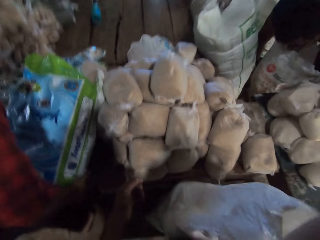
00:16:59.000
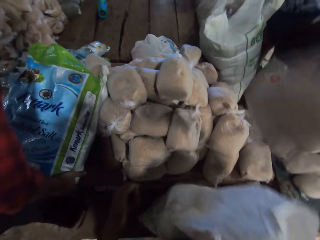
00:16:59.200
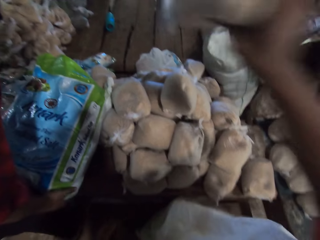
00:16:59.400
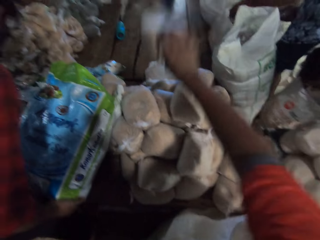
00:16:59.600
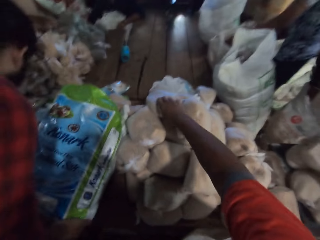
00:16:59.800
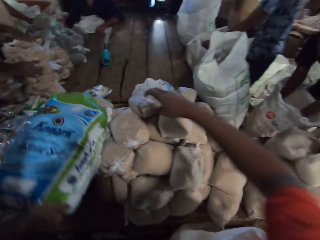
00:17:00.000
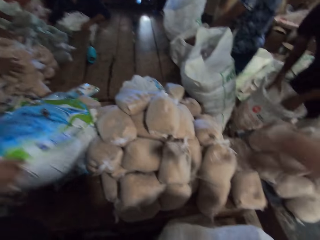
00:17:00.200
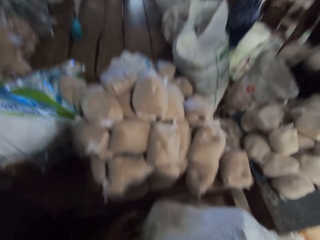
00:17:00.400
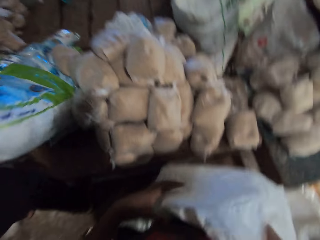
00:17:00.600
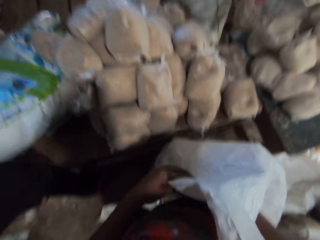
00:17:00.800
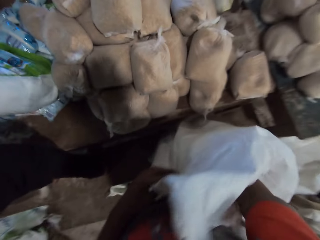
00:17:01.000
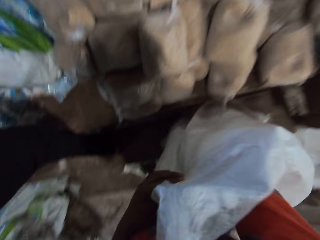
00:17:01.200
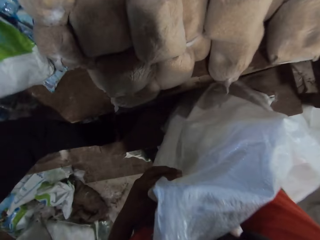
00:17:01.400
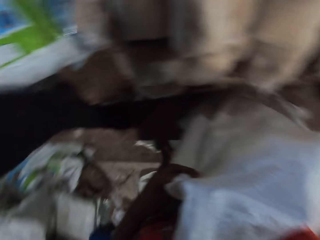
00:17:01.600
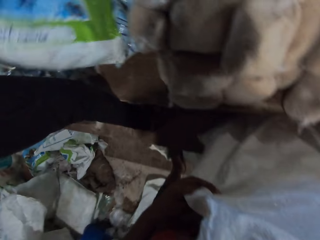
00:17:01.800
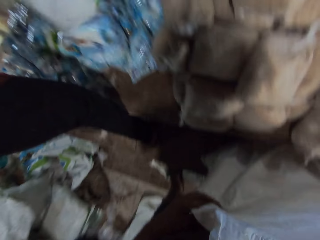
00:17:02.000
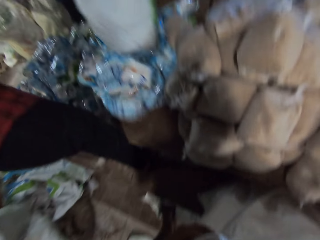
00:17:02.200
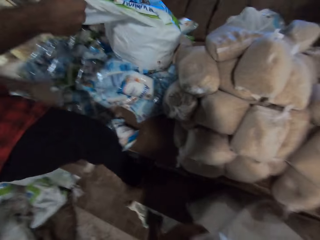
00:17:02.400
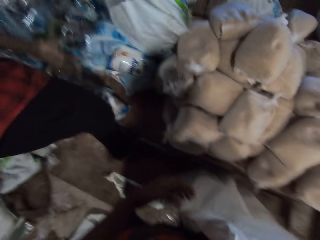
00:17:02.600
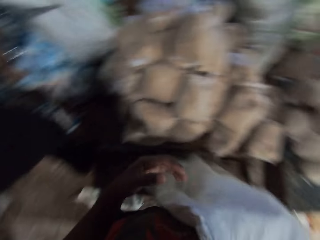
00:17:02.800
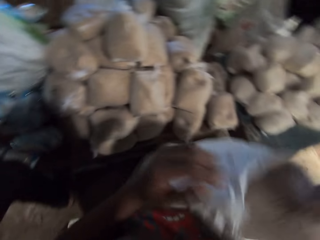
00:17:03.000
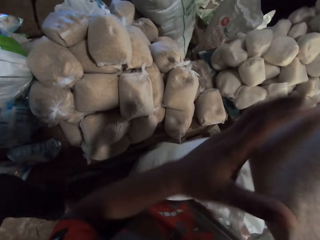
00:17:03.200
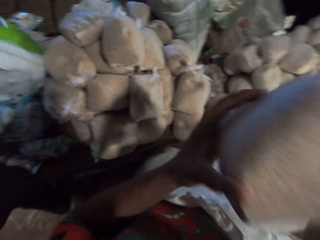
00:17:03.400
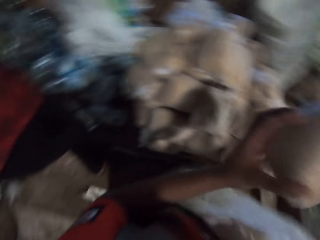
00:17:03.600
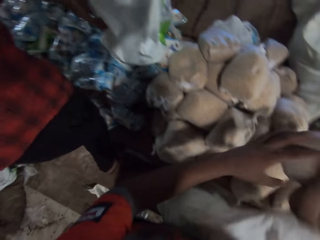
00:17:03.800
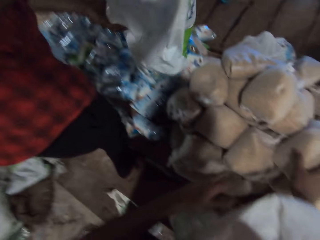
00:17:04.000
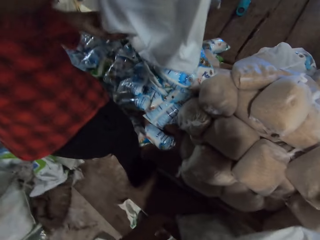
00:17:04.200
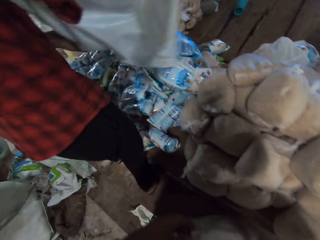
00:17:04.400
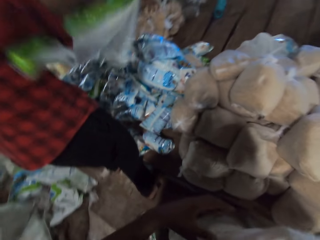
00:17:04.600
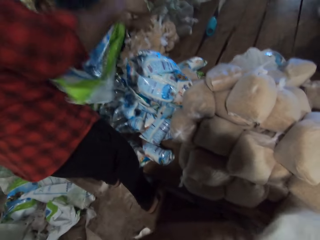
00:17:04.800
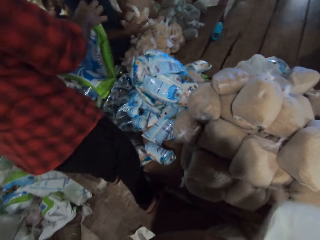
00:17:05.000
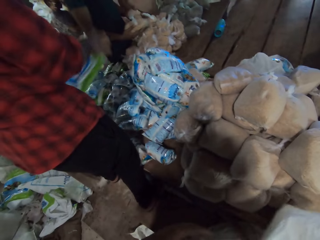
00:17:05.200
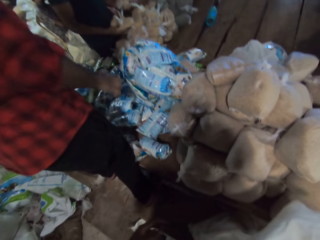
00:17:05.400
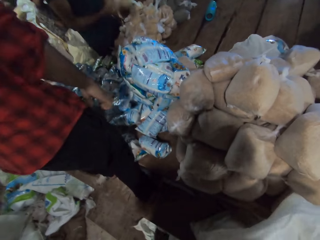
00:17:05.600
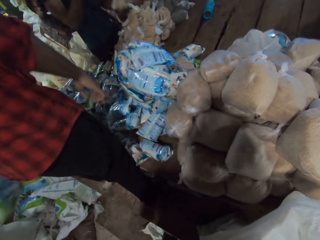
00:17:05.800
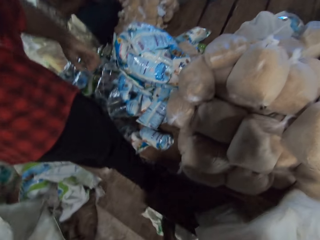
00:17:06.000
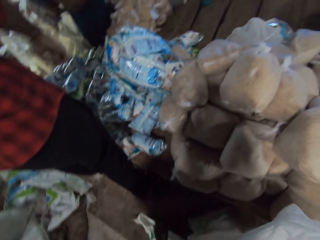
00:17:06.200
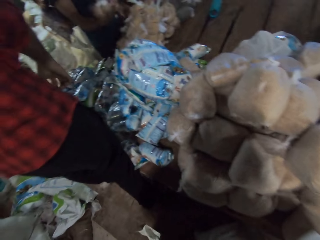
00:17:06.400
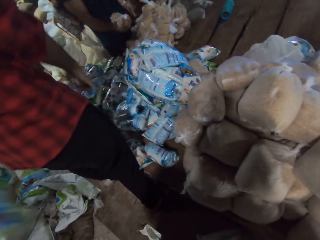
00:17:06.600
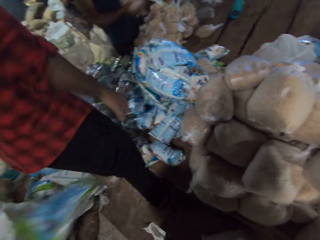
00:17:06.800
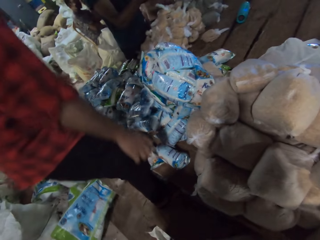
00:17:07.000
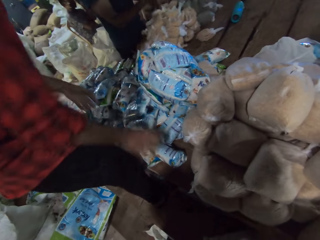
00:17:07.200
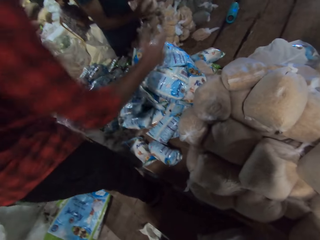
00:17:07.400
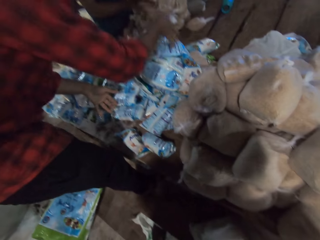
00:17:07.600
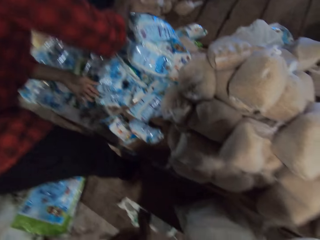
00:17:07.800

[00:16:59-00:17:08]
The camera wearer picks up a cereal pack from the sack with his right hand. He drops the cereal pack on the pile of cereal packs on the table with his right hand. The man empties the bag of salt on the table with both hands. The camera wearer holds the sack with his left hand. He picks up a cereal pack from the sack with his right hand. He holds the cereal pack with both hands. He drops the cereal pack on the pile of cereal packs on the table with his right hand. The man lifts a bag of something from the packets of something. Another man holds a cereal pack with his right hand. The first man drops a bag on the others and adjusts the salt packs on the table with both hands.

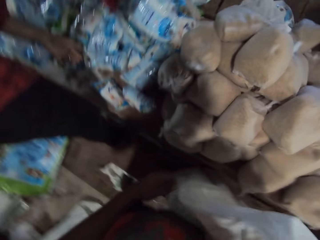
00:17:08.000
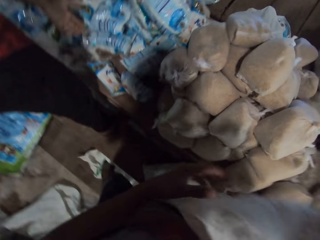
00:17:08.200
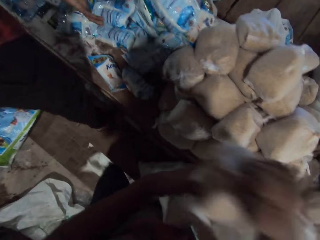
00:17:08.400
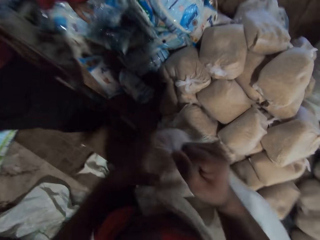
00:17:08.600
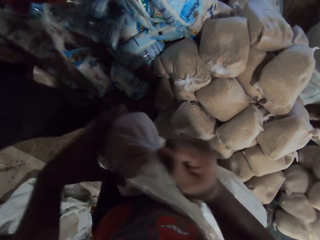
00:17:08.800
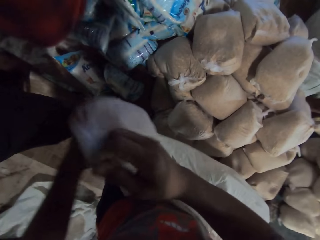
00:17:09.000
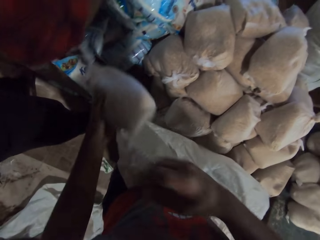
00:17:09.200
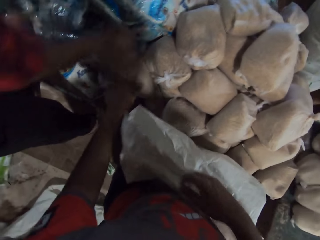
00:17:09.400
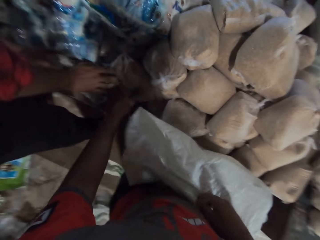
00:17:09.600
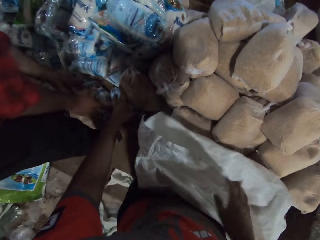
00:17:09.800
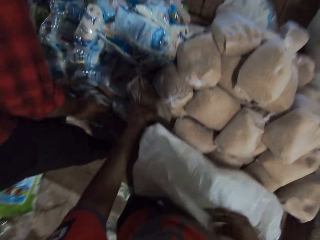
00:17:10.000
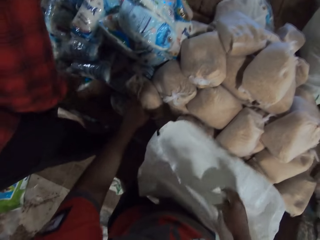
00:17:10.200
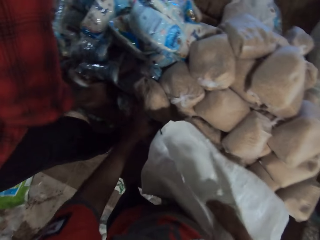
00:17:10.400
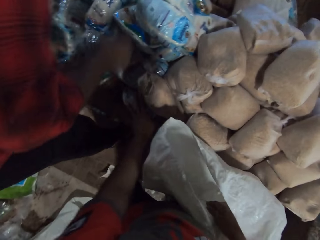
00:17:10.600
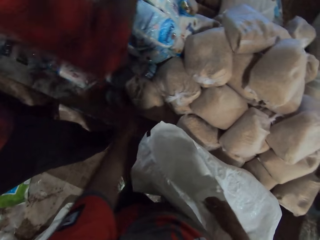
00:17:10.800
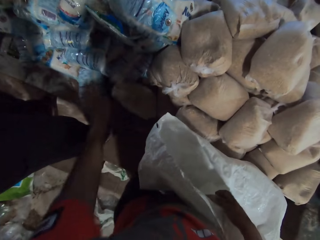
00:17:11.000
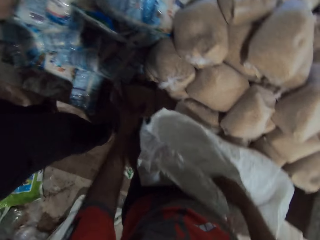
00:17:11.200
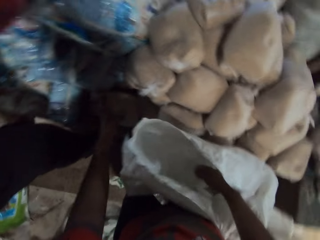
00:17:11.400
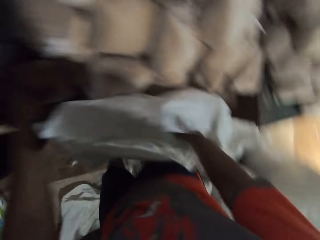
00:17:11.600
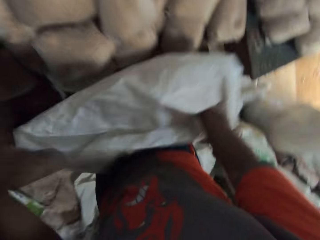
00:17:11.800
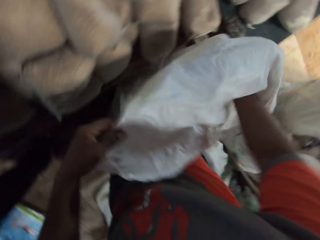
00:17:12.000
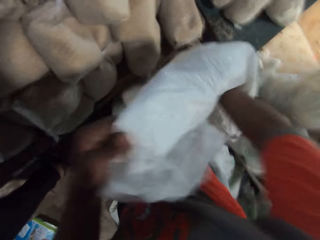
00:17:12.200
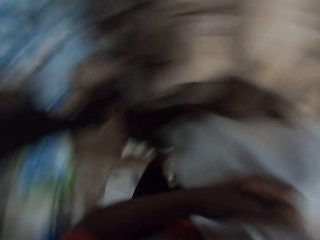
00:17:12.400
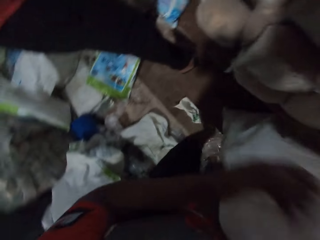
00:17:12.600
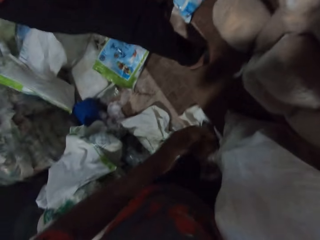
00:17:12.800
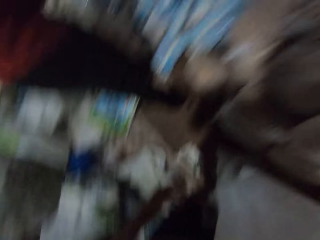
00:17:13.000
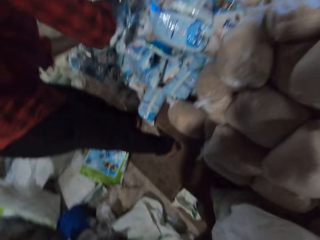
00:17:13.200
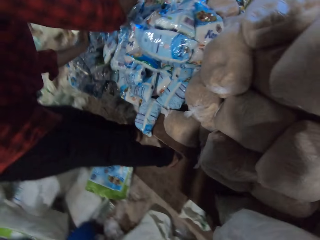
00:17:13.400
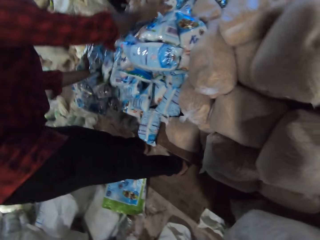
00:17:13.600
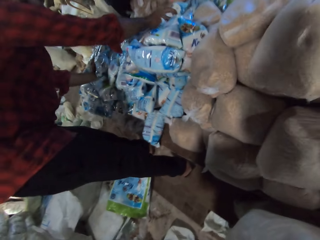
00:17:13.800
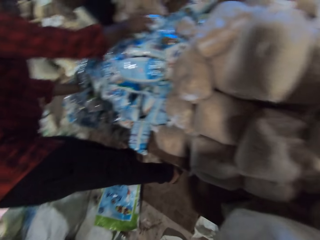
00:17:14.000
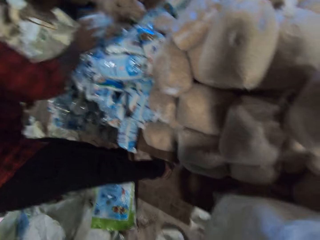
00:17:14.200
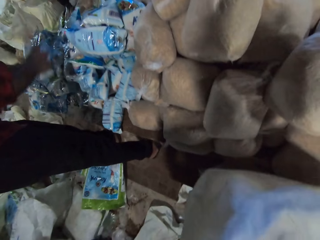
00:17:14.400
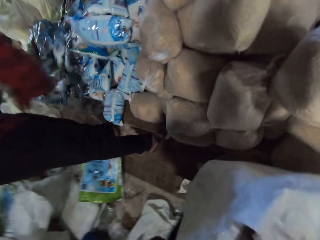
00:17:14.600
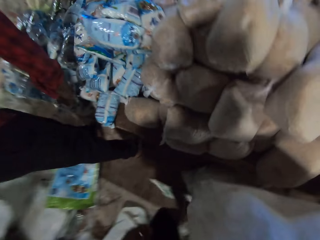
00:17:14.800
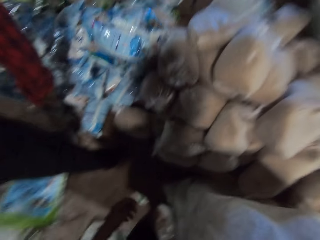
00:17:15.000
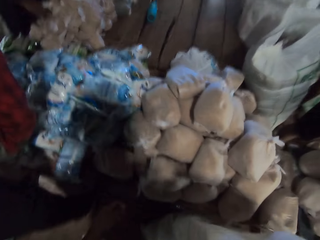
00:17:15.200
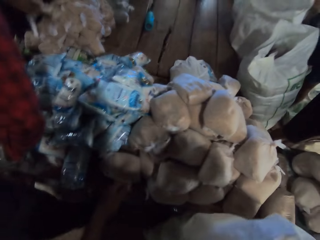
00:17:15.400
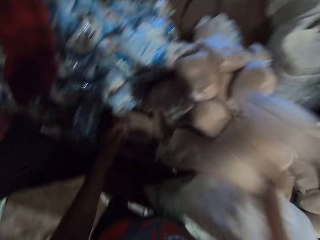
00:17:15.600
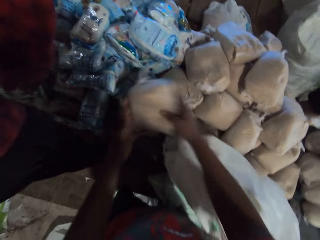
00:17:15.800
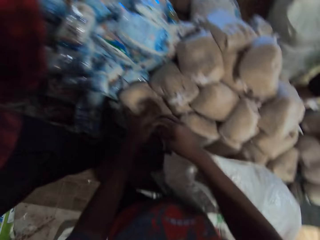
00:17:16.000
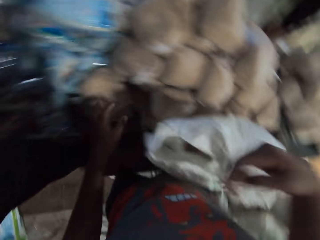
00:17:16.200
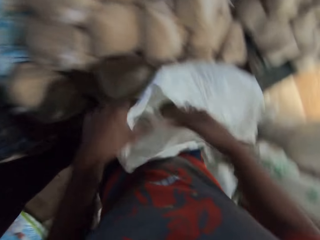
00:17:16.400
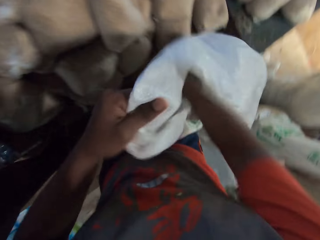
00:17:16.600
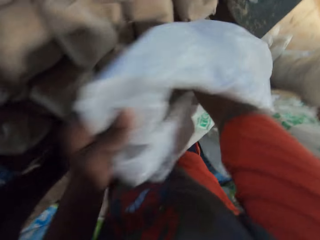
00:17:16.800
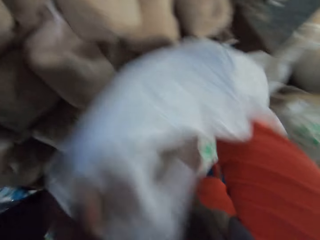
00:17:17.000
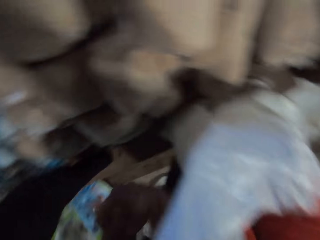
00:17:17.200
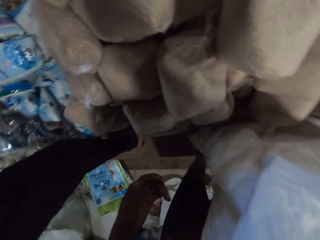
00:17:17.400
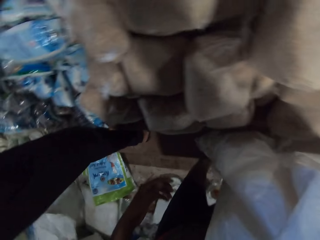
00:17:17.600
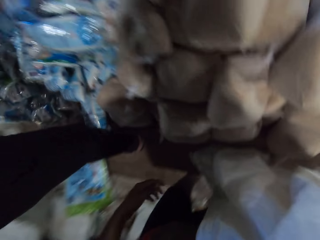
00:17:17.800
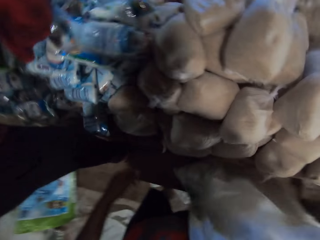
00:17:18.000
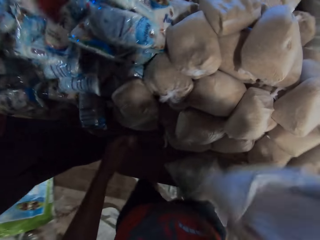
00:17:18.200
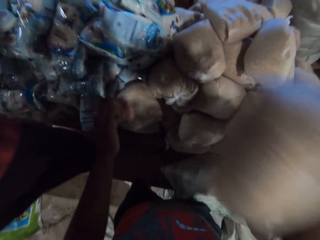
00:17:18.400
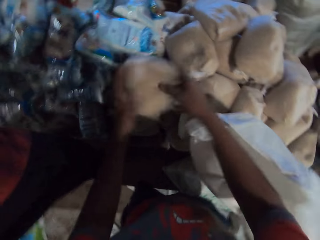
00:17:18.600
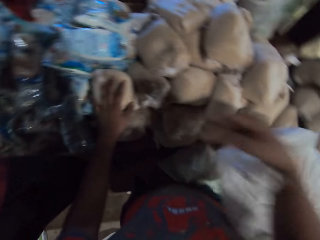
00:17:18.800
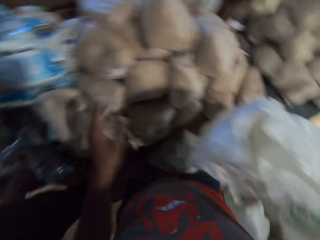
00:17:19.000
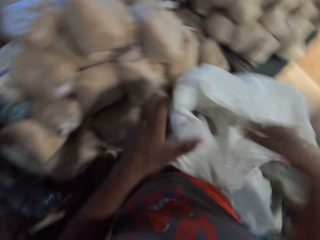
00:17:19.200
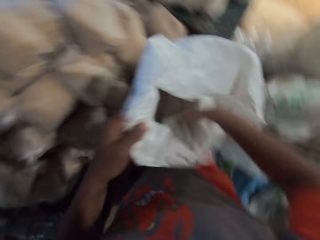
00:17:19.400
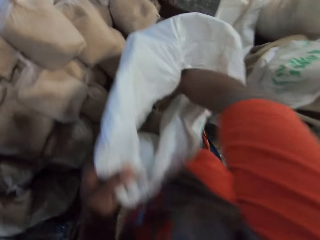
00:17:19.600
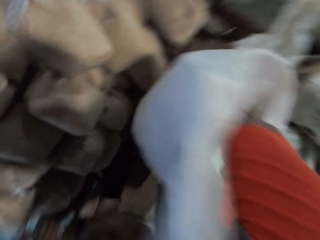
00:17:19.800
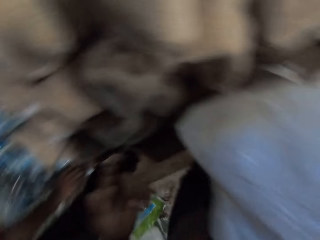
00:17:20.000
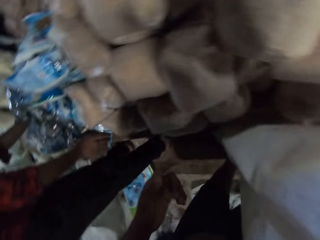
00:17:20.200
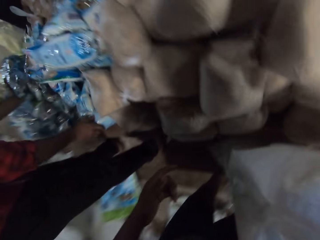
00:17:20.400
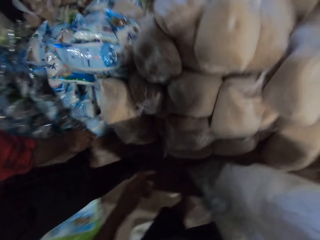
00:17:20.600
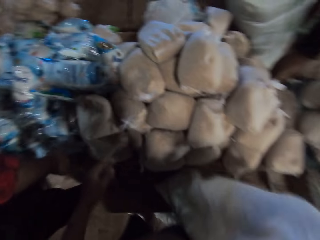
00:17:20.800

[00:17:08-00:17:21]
The camera wearer holds a cereal pack with his right hand. He lifts a packet of something from the bag or sack. He passes the cereal pack from his right hand to his left hand. He drops the cereal pack on the pile of cereal packs on the table with his left hand. The man adjusts a salt pack on the table with his right hand. The camera wearer adjusts a salt pack on the table with his left hand. He holds the cereal pack on the table with his left hand. He holds the sack with his left hand. The man picks up a salt pack from the table with his right hand and drops the salt pack on the table with his right hand. The camera wearer holds a cereal pack with his right hand. He lifts a packet of something from the bag. He drops the cereal pack on the pile of cereal packs on the table with his right hand. He holds the sack with his left hand. He picks up a cereal pack from the sack with his right hand. He drops the cereal pack on the pile of cereal packs on the table with his right hand. He holds the cereal pack with his left hand. He holds the sack with his left hand.
